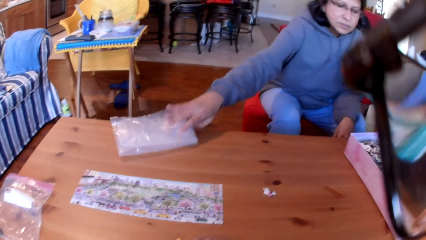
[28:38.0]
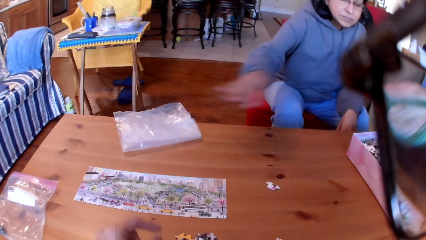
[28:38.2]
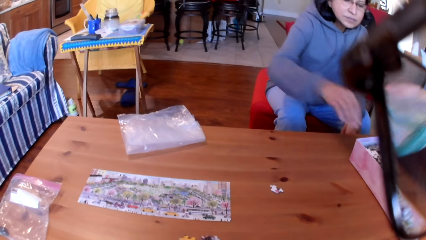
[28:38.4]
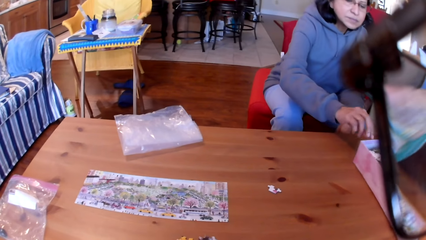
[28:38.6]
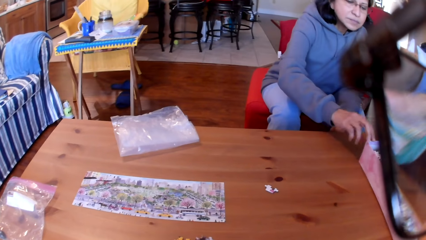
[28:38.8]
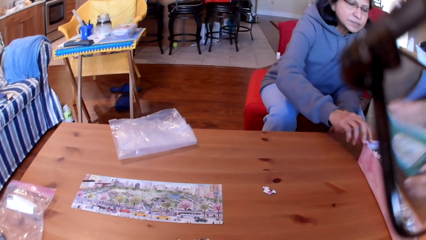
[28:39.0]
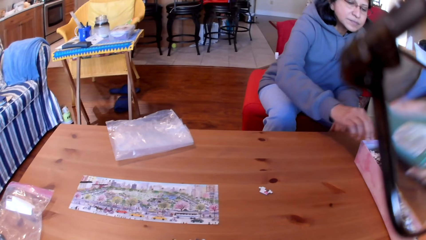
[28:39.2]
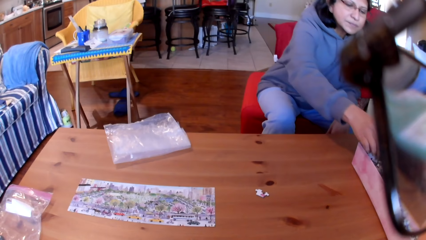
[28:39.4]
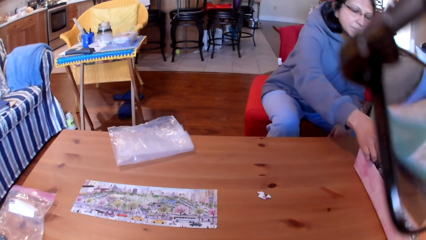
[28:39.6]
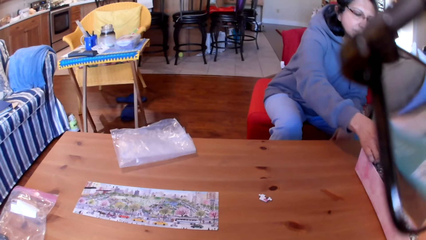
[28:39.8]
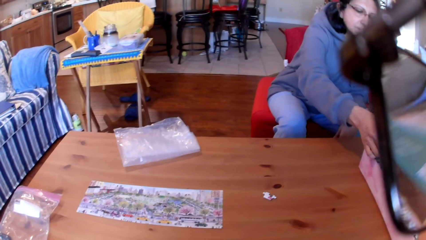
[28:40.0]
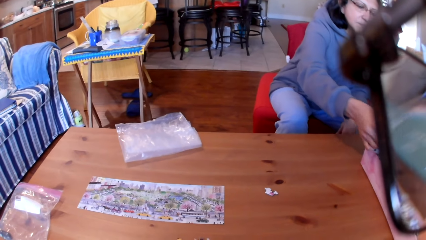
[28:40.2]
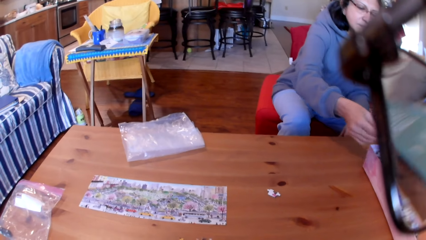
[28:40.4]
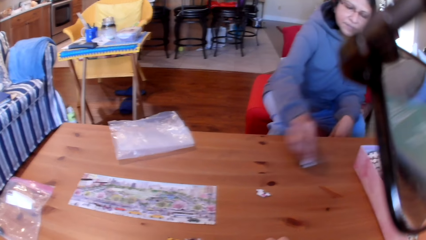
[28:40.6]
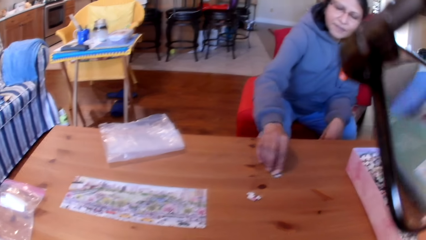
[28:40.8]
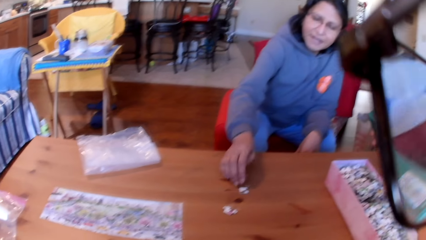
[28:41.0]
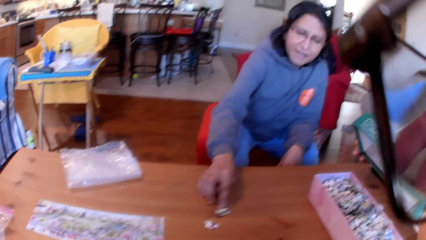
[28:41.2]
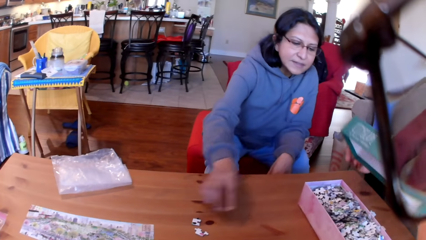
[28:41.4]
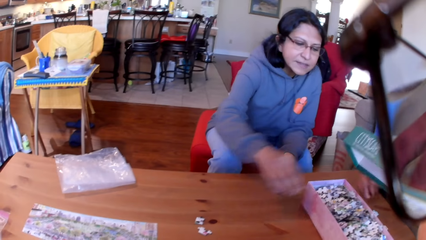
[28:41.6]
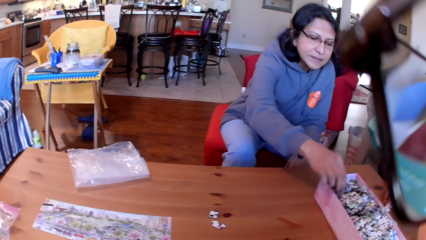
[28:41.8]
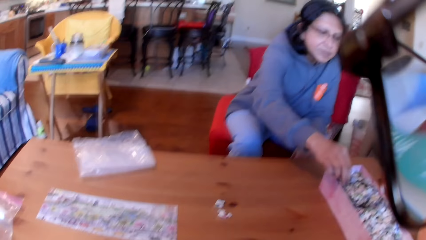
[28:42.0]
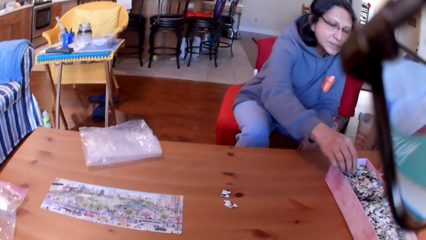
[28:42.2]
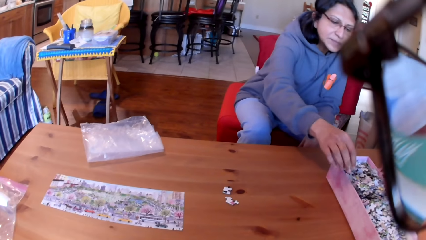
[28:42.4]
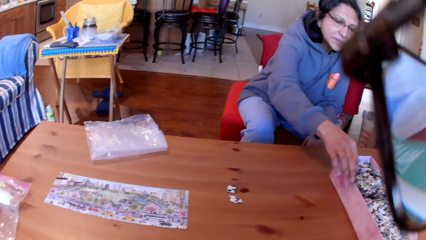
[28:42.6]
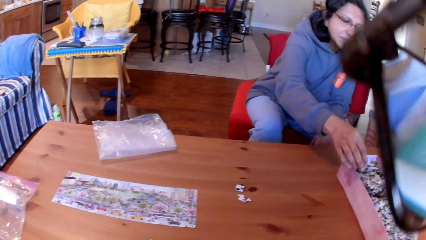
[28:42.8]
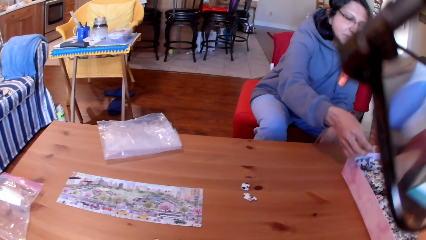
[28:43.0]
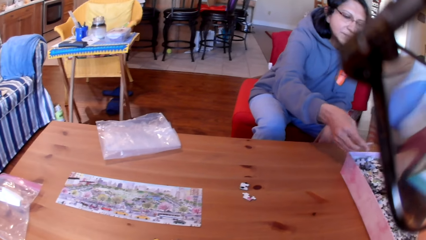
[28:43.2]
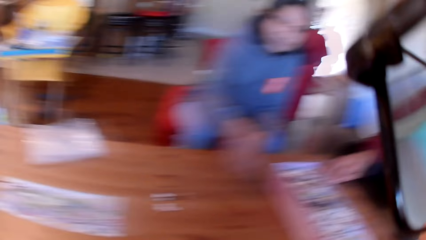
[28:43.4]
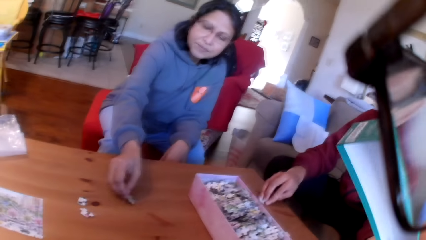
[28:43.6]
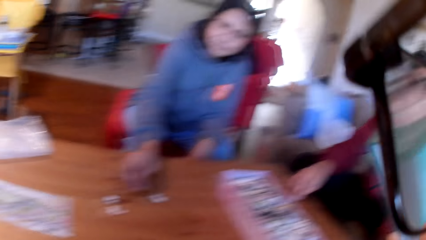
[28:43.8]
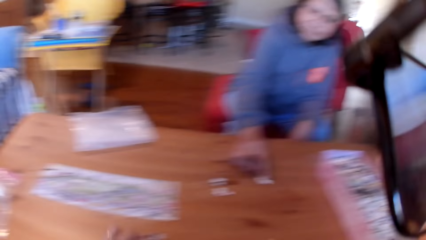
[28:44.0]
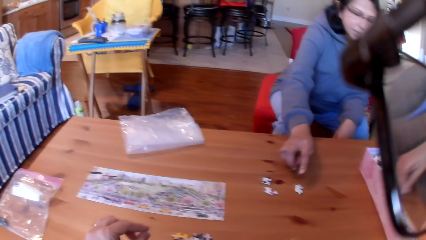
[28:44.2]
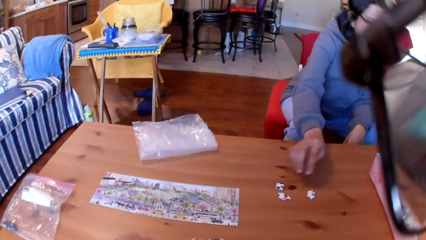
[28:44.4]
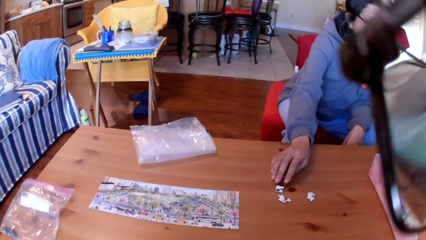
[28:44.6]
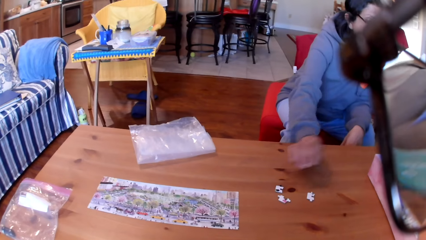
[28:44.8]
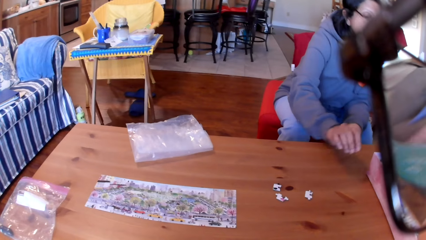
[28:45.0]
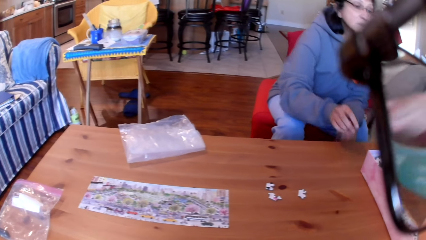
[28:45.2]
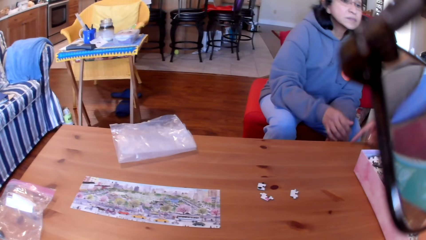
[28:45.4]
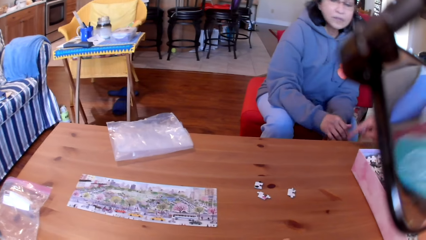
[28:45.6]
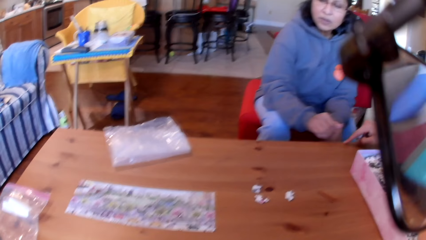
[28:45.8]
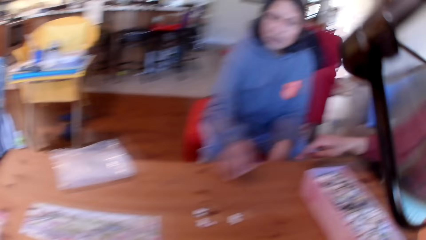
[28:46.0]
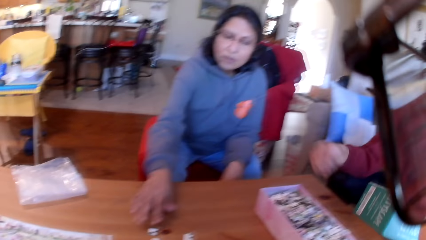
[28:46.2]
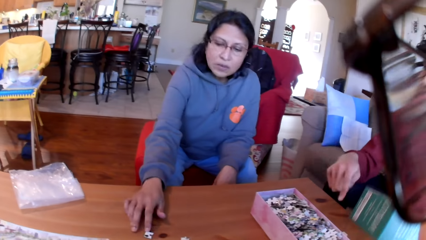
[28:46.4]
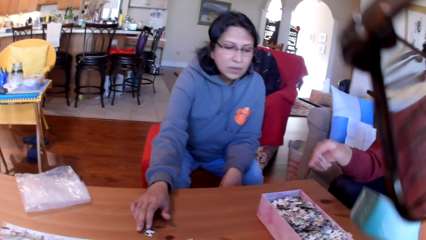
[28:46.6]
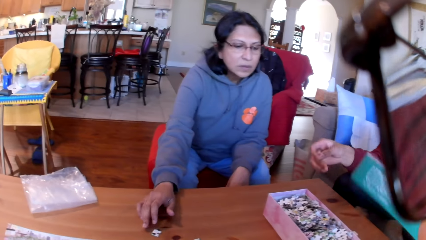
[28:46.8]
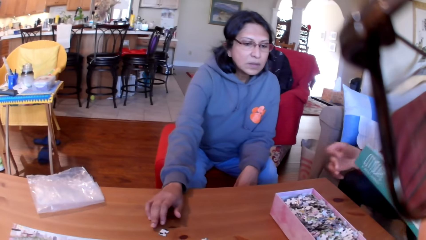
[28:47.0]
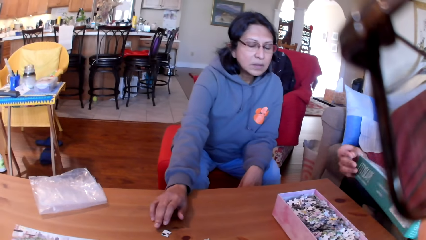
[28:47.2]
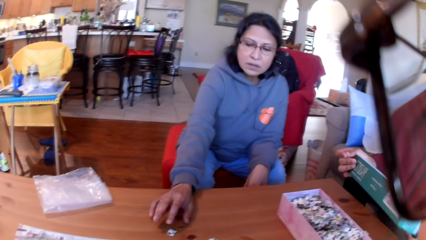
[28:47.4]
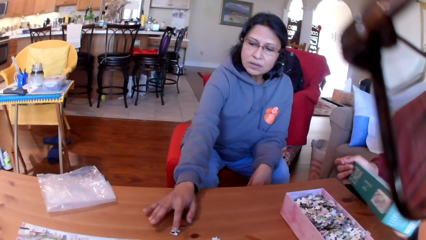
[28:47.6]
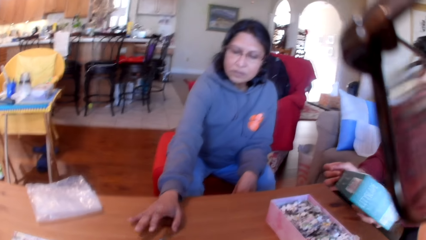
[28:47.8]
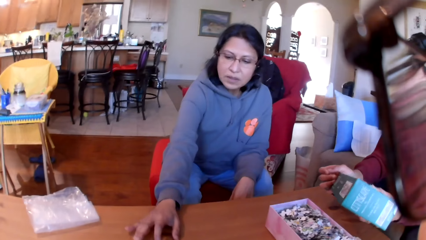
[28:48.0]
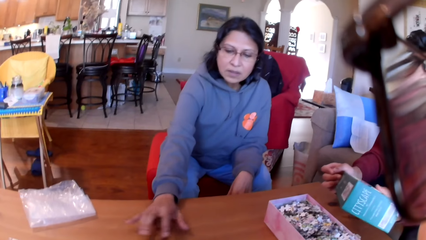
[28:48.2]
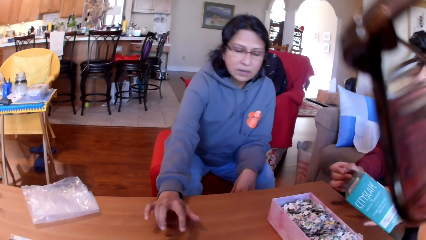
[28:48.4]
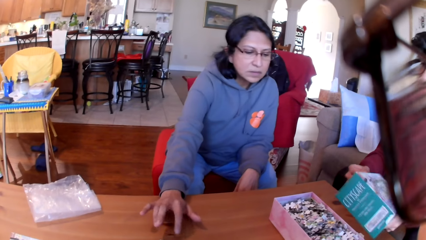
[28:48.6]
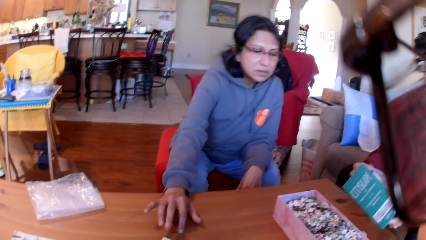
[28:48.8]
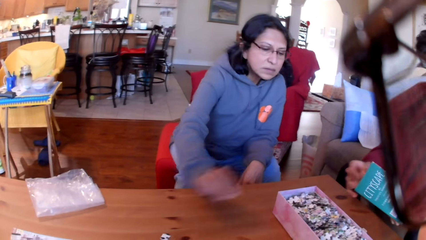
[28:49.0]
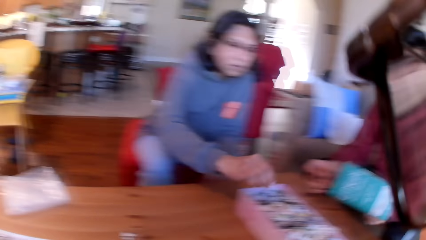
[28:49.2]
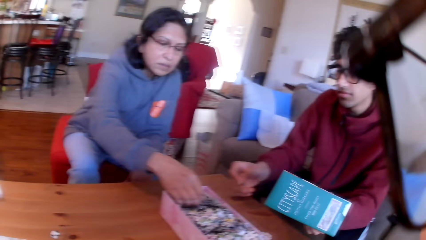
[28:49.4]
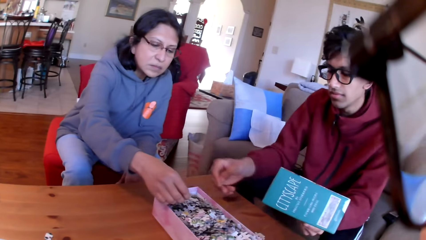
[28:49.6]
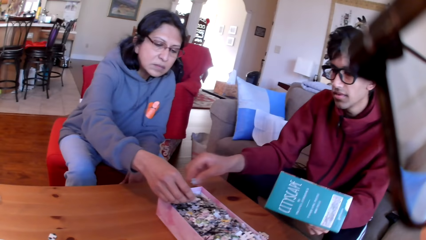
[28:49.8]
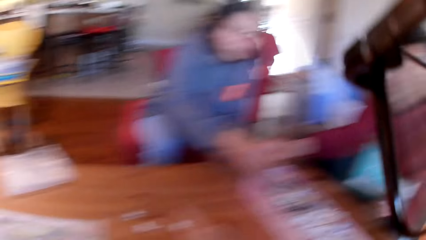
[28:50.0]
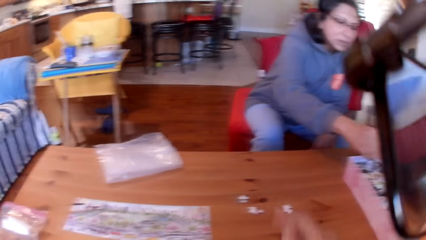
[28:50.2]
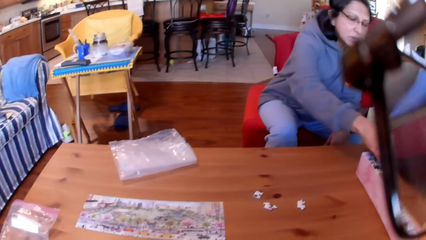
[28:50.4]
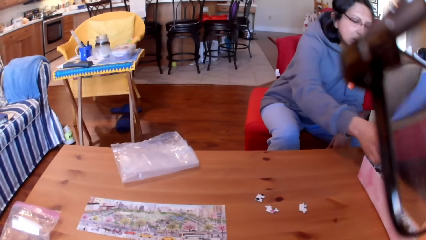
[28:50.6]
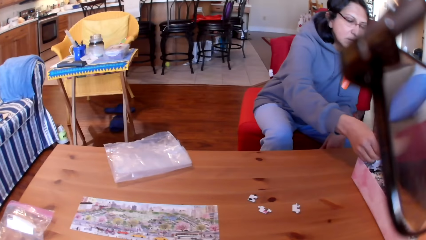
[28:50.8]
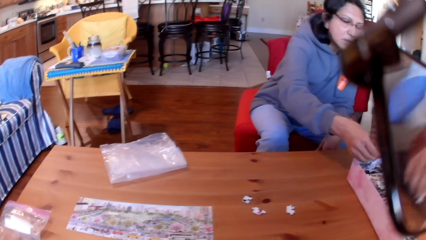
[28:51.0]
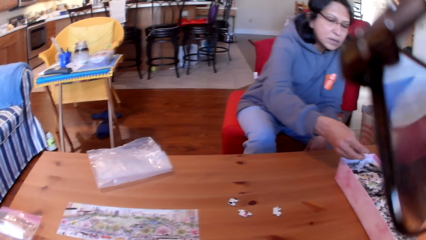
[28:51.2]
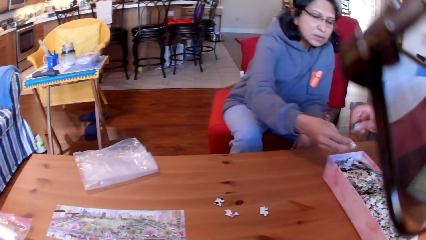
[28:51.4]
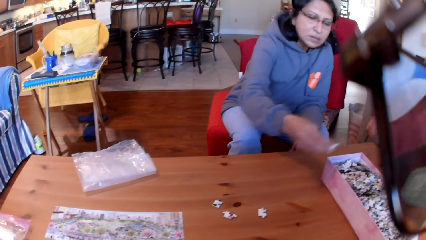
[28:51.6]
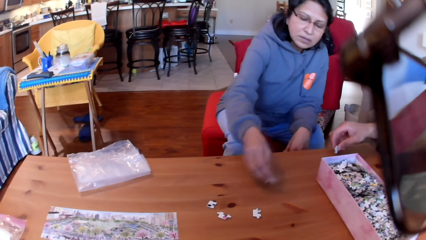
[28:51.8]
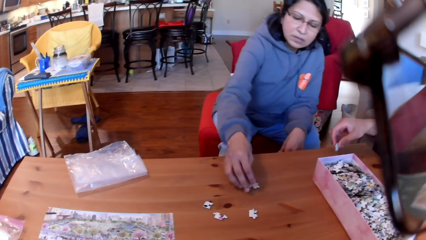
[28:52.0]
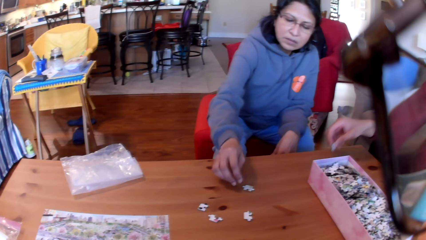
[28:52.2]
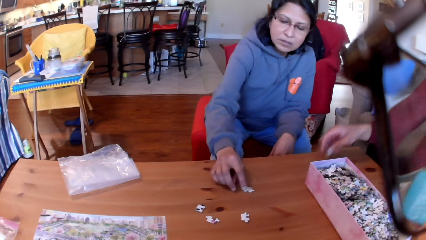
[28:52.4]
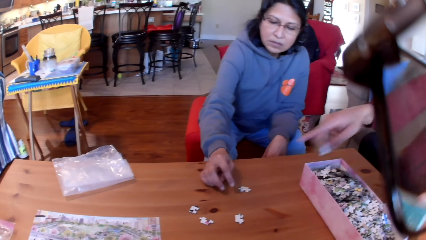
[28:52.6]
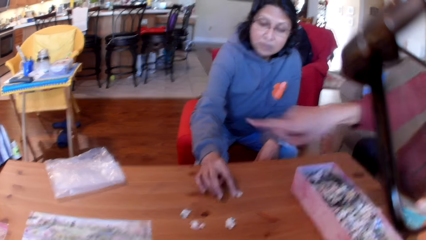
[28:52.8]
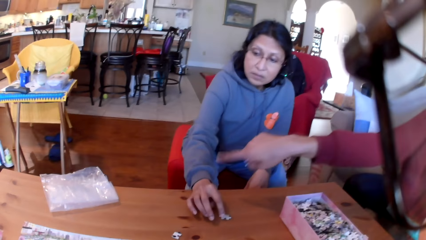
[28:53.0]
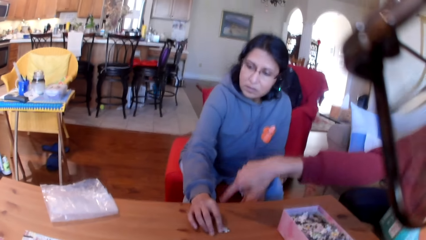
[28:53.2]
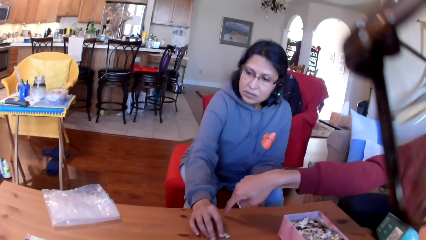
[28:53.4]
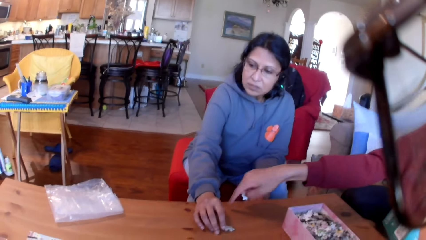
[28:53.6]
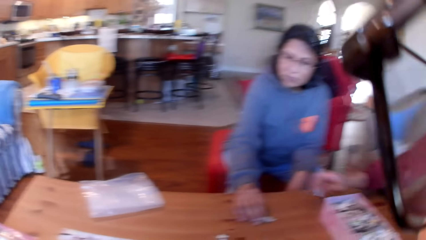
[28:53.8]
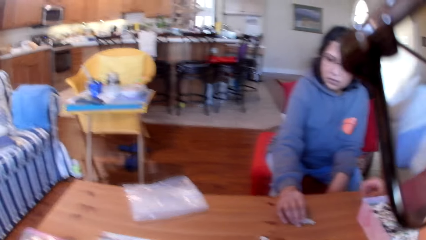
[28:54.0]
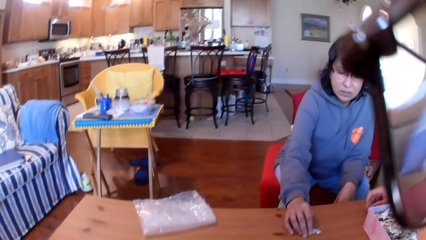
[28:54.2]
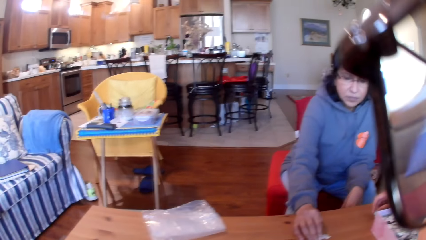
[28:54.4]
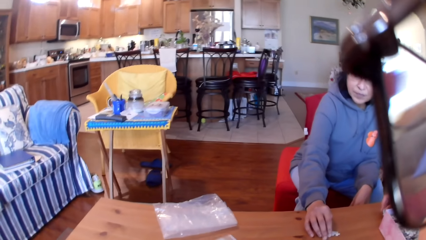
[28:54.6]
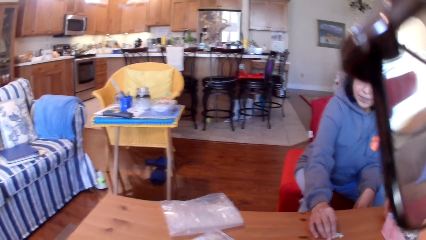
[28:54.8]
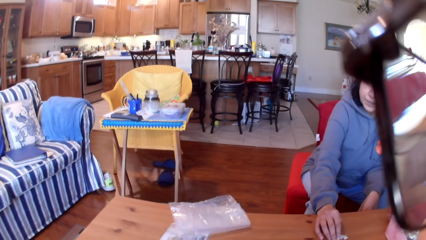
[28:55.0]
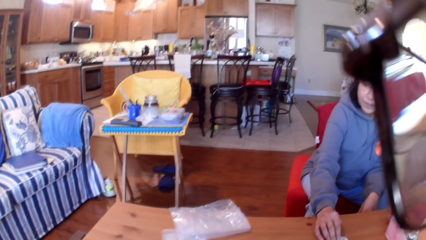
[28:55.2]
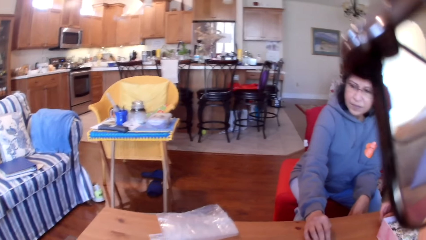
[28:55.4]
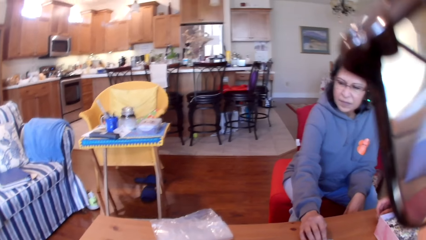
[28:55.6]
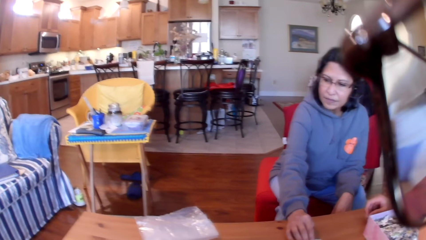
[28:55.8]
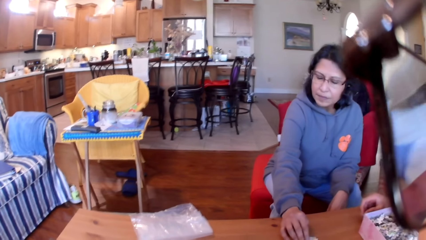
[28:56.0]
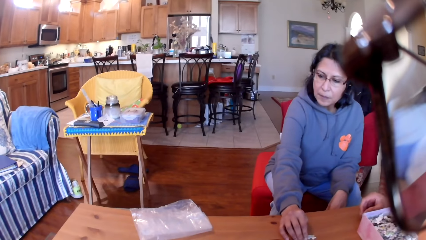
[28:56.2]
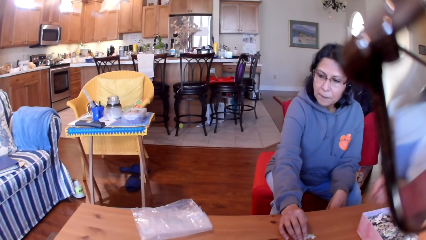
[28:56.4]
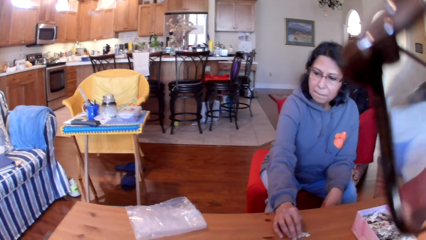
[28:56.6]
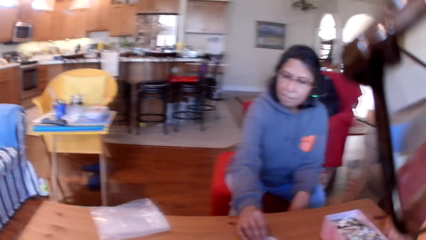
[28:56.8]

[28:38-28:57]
The woman touches the box, takes a puzzle, puts the puzzle on the table, and takes a puzzle. The man converses to the camera wearer. The woman puts a puzzle on the table. The camera wearer arranges the puzzles on the table. The man points at the table. The camera wearer looks at the woman. The man moves a box on the hands. The woman touches a puzzle. The camera wearer converses to the colleagues and looks at the colleagues. The woman takes a puzzle. The man moves a puzzle on the hand. The woman puts a puzzle on the table. The man points at the table. The camera wearer converses to the colleagues.
